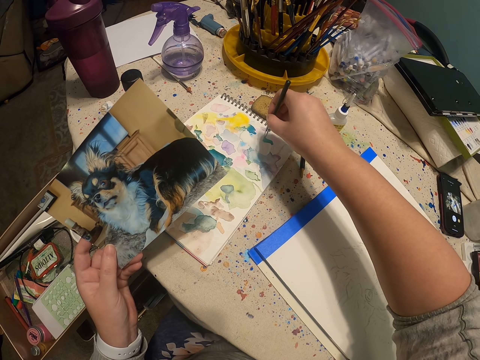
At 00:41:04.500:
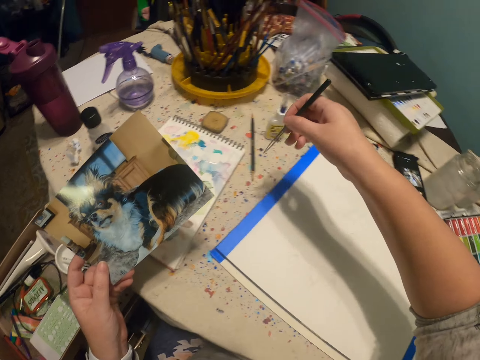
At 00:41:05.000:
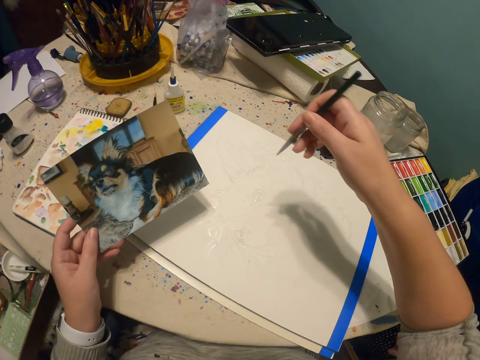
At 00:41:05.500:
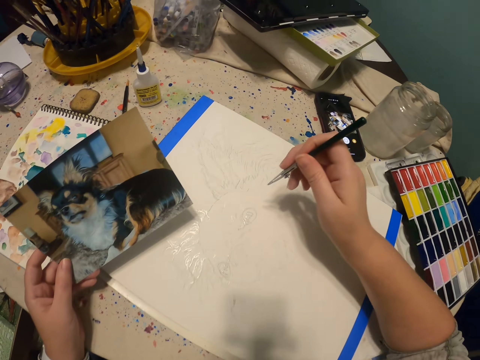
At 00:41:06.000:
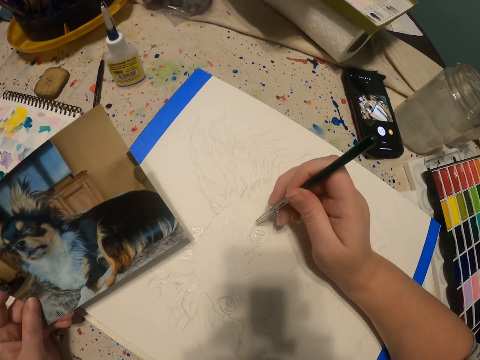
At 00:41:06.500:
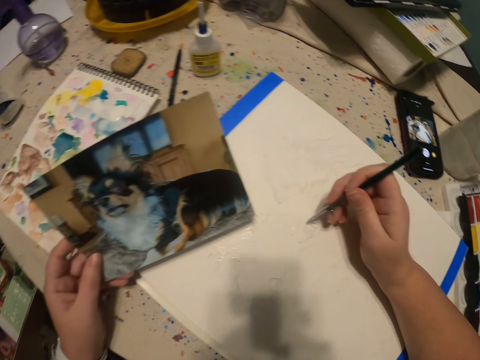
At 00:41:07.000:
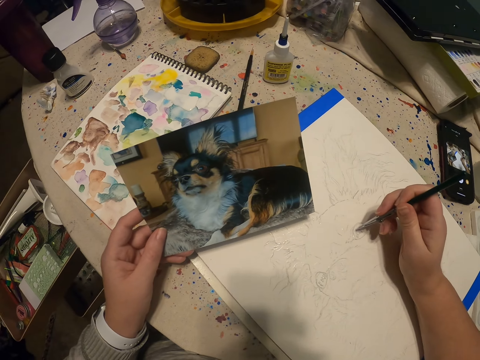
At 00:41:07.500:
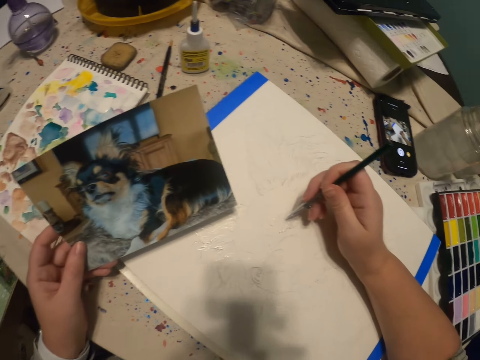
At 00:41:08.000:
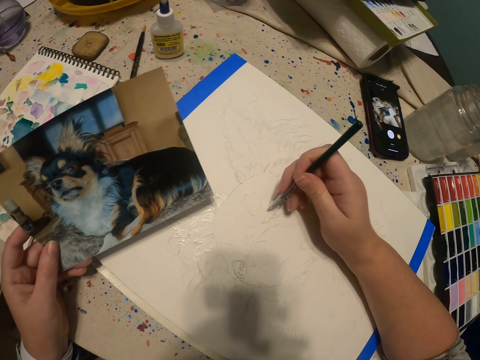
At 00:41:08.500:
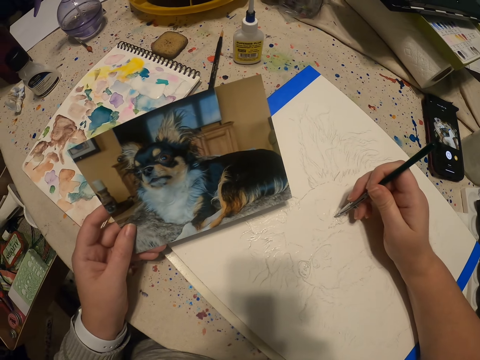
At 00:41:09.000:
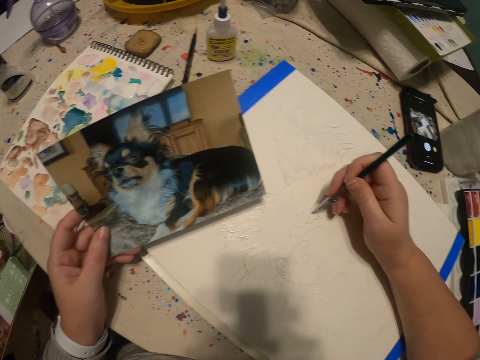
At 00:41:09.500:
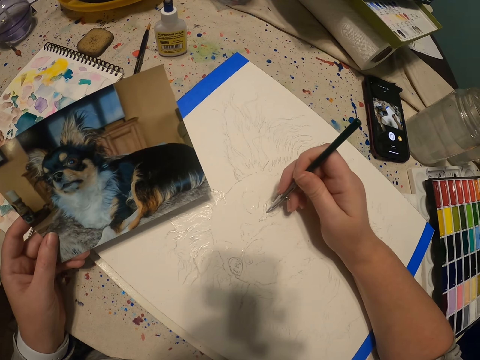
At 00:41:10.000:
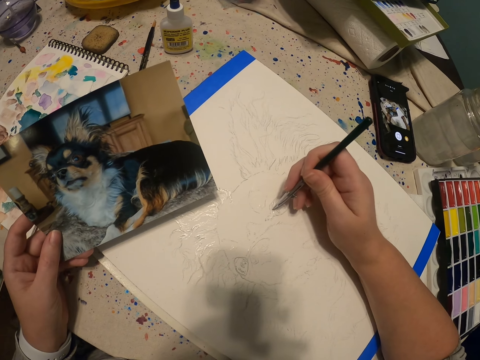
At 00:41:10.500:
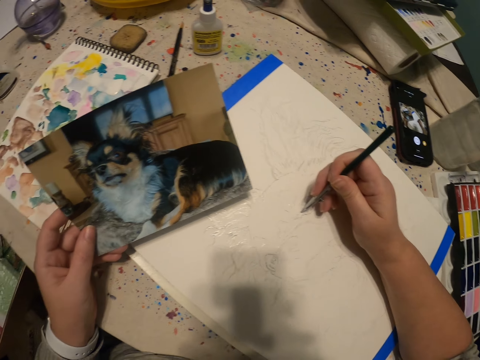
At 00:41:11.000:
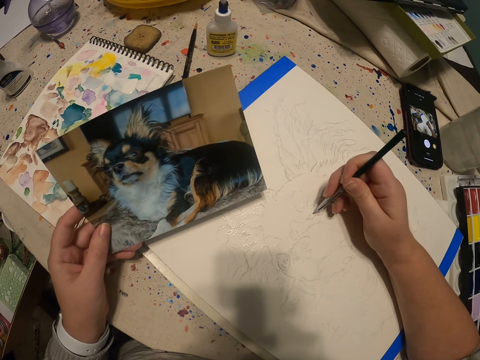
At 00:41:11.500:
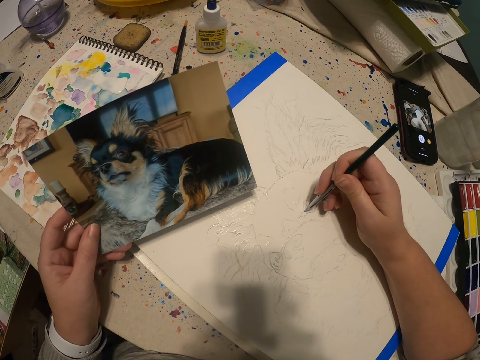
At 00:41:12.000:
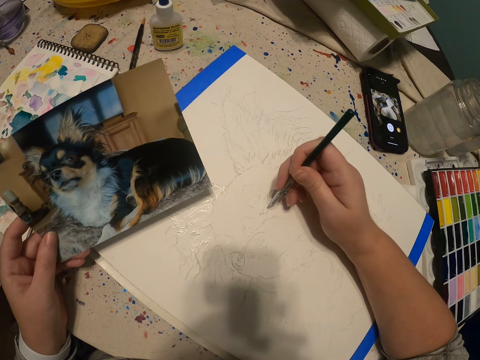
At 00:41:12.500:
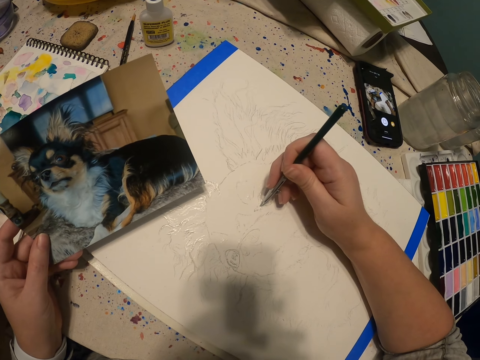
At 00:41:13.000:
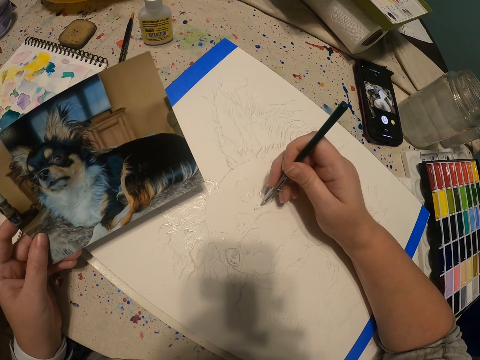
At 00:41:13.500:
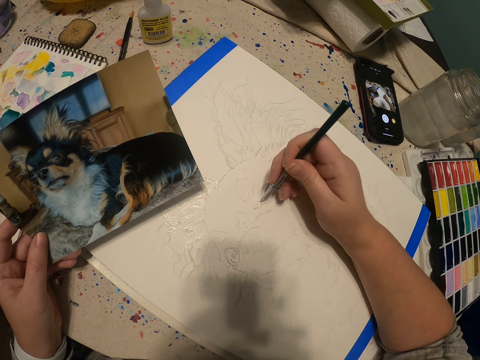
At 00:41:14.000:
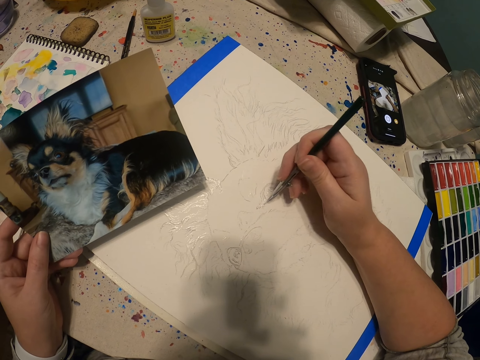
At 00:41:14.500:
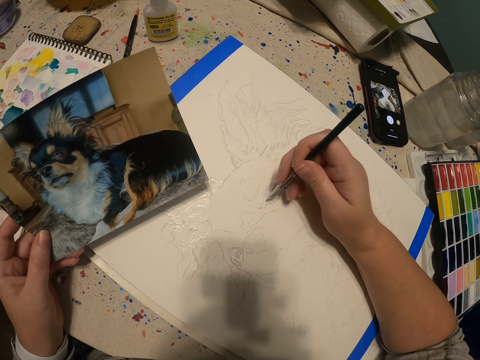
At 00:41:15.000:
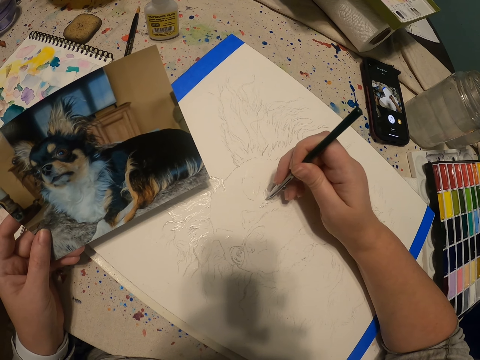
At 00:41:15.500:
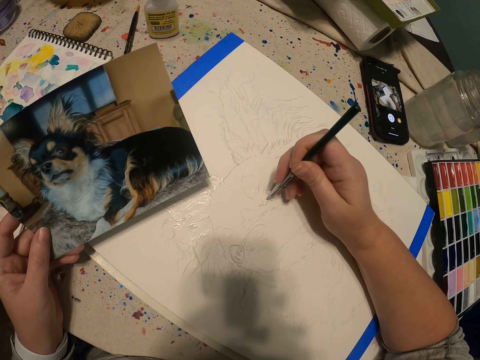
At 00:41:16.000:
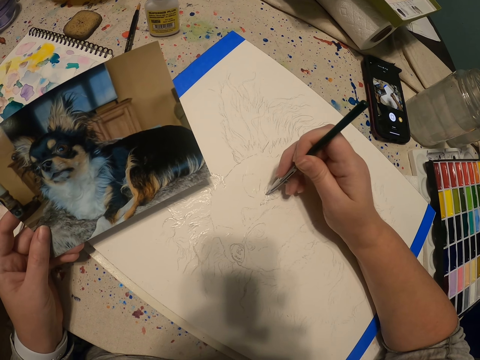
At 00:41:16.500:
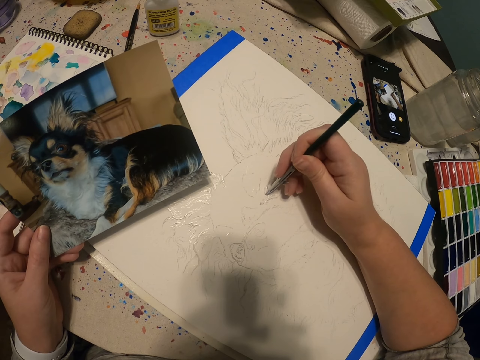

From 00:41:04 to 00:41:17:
The camera wearer views the picture. They paint on the canvas using the paintbrush. They view the picture. They paint on the canvas using the paintbrush.

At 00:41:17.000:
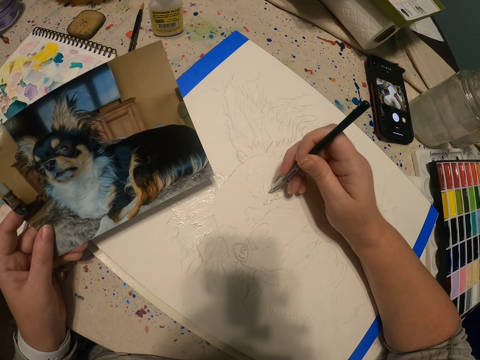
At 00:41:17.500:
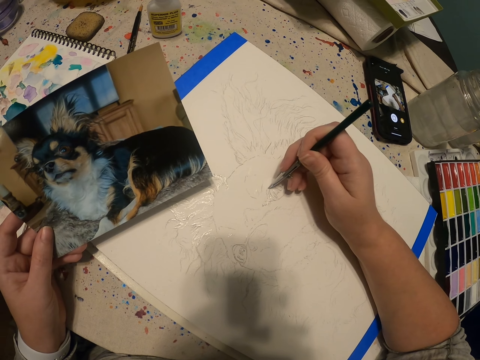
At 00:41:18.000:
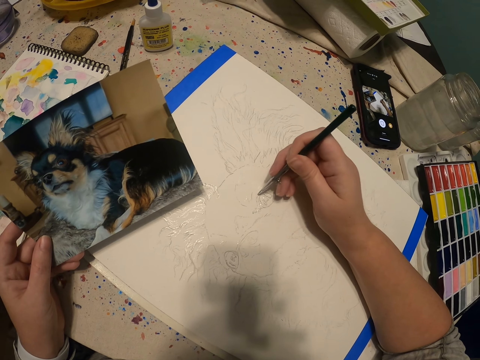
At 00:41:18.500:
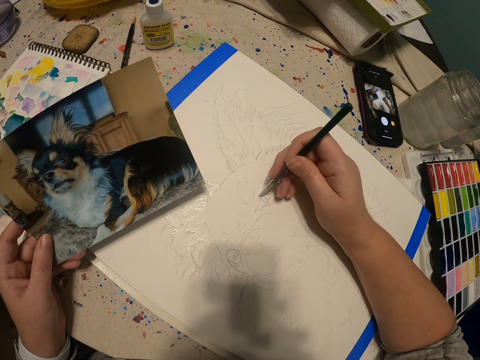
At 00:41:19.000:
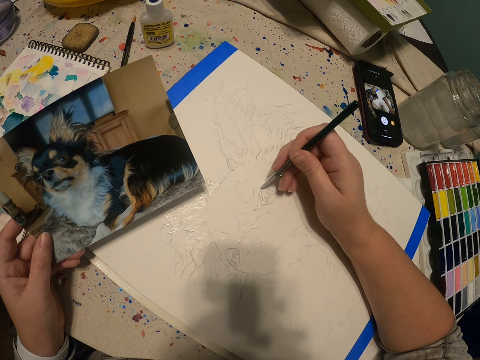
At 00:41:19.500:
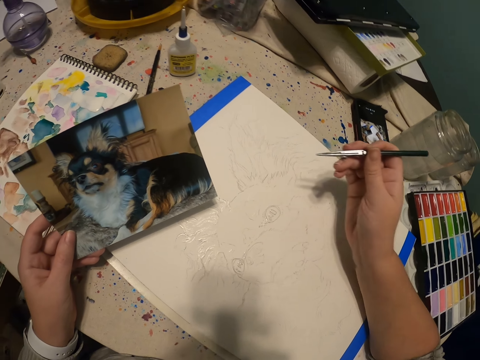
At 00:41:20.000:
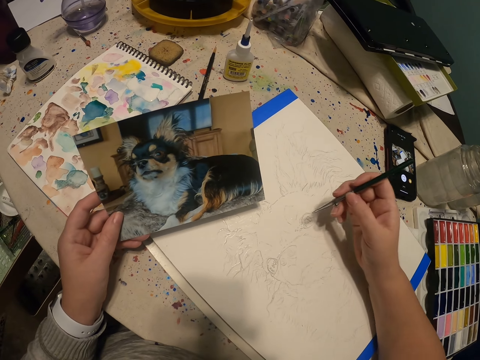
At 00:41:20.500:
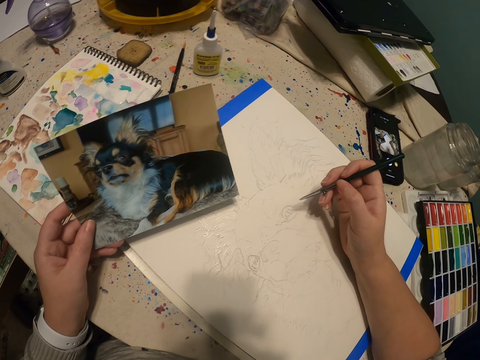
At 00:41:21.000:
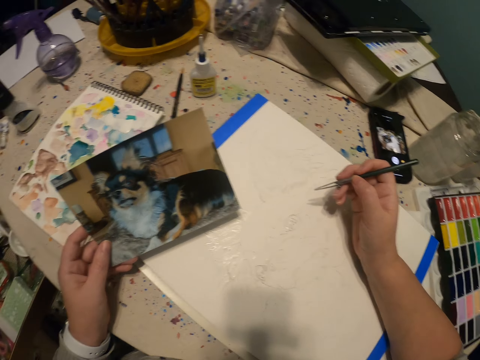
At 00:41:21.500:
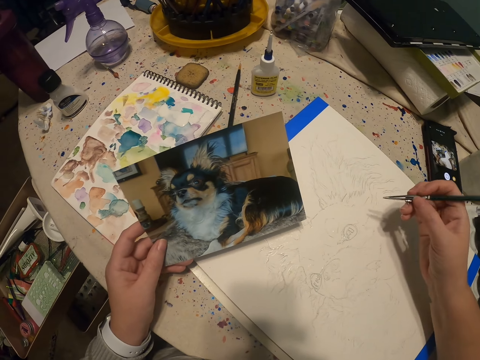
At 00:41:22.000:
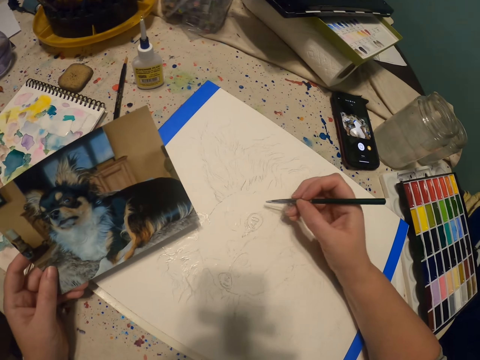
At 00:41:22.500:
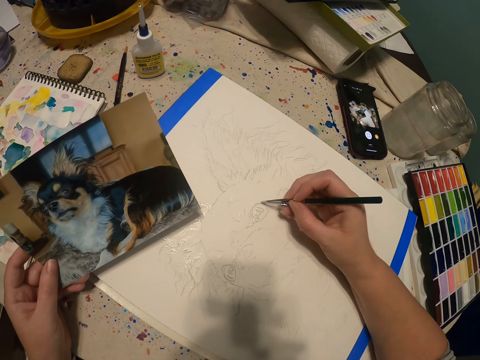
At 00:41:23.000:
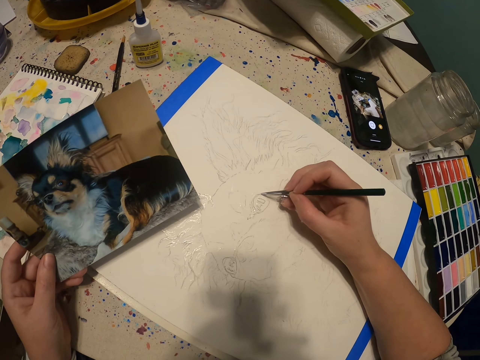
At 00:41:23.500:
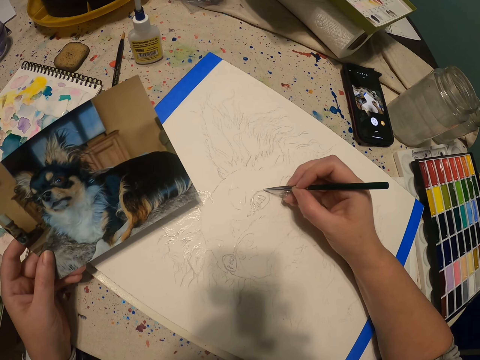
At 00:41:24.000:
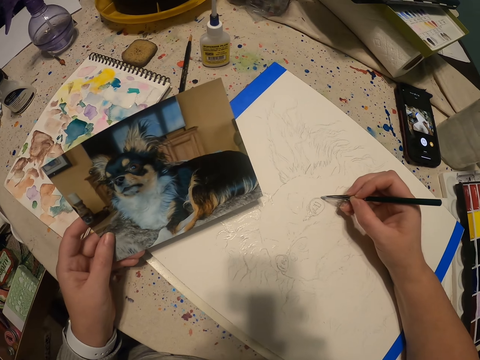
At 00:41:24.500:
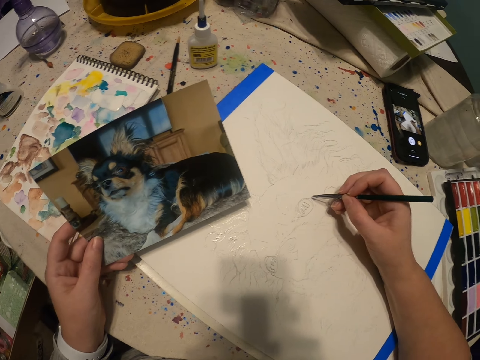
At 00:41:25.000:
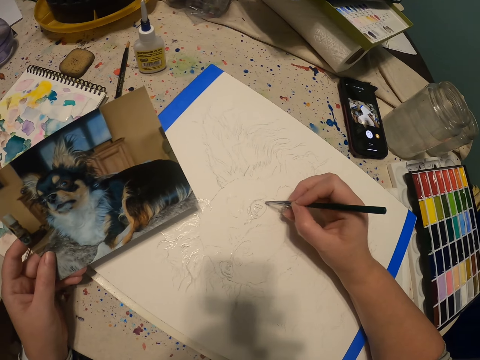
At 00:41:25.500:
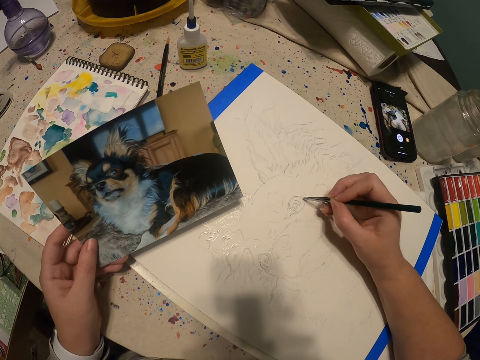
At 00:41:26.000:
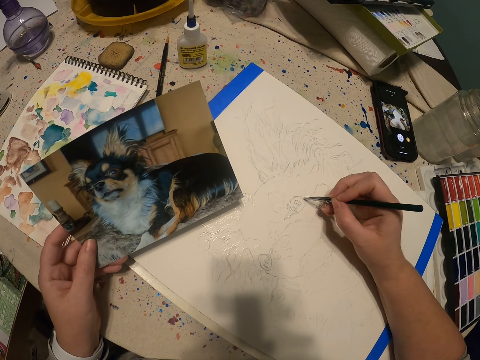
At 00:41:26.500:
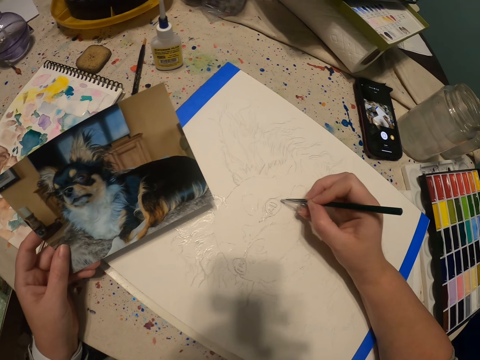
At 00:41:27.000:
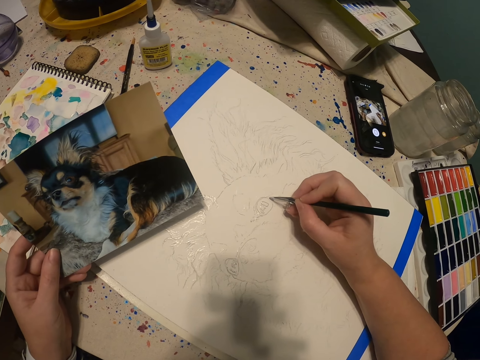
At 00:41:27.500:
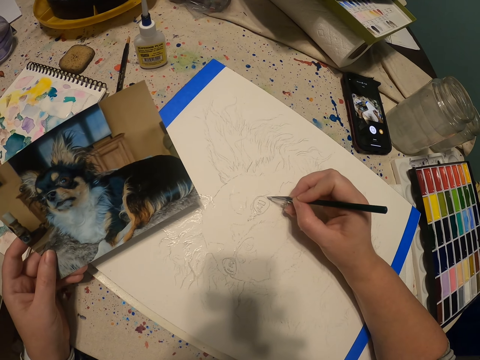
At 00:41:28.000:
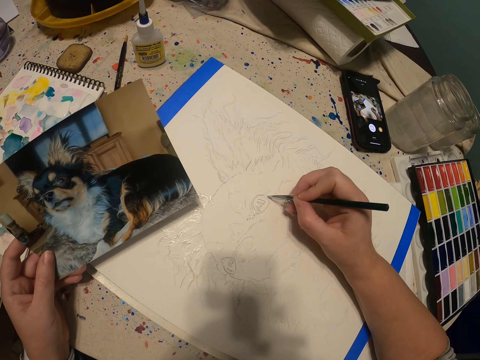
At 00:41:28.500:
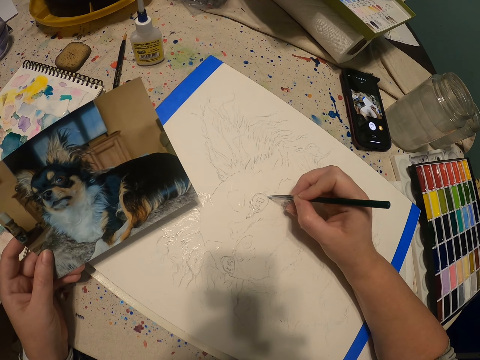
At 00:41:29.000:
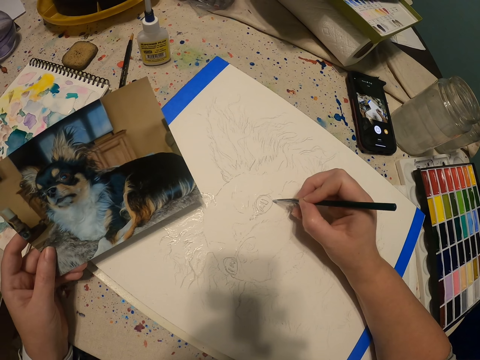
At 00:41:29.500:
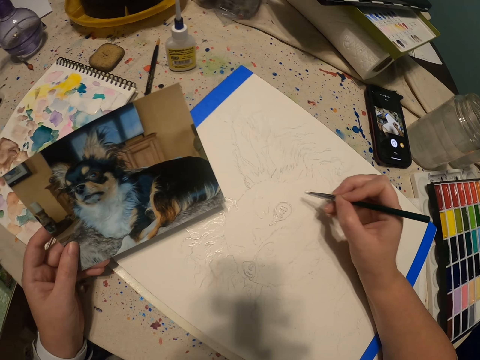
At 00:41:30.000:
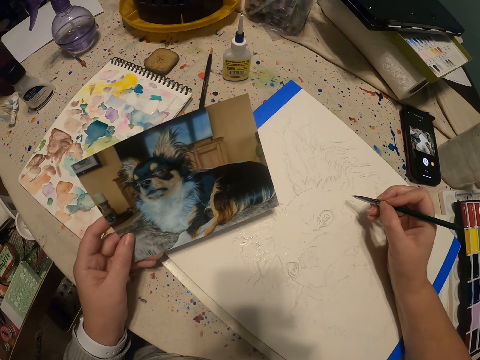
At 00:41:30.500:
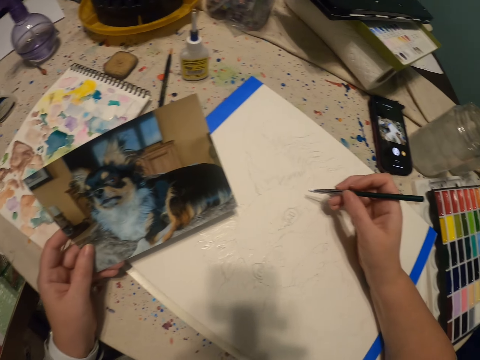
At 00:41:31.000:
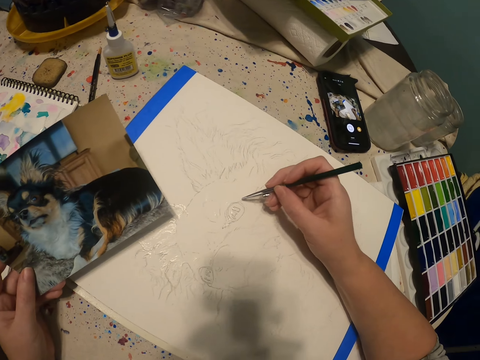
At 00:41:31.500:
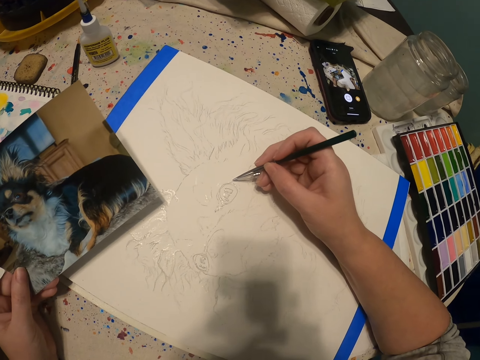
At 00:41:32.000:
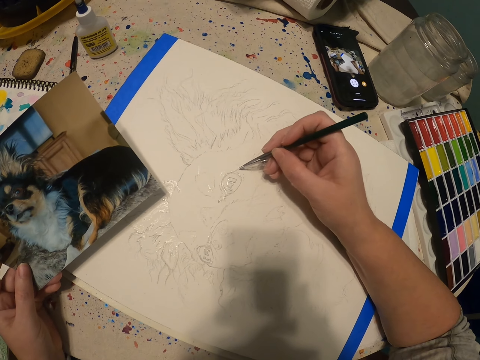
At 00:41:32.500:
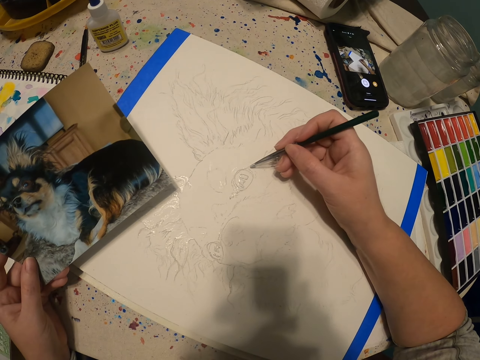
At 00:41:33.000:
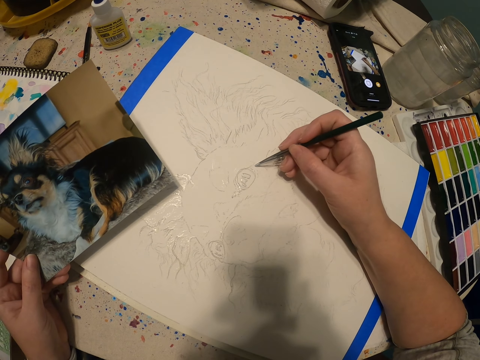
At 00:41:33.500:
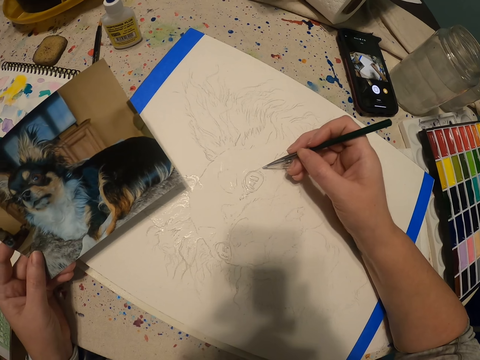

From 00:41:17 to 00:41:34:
The camera wearer views the picture. They paint on the canvas using the paintbrush. They view the picture. They paint on the canvas using the paintbrush. They view the picture. They paint on the canvas using the paintbrush.
